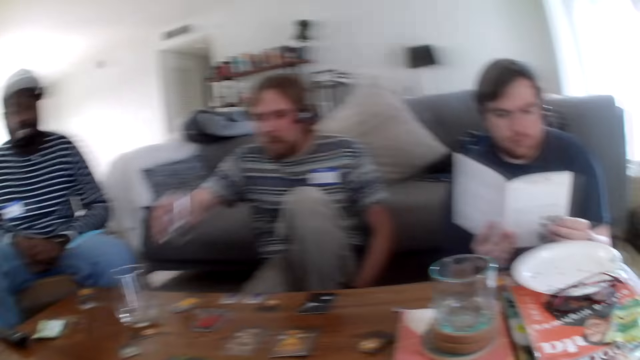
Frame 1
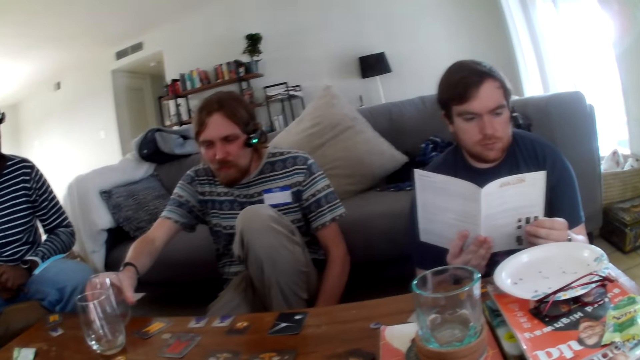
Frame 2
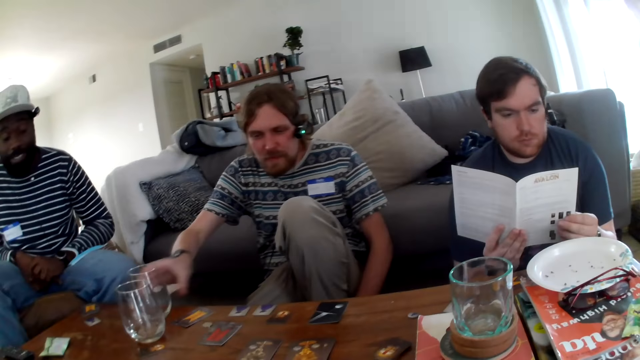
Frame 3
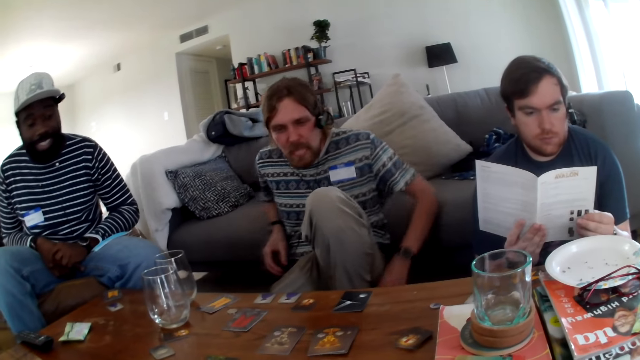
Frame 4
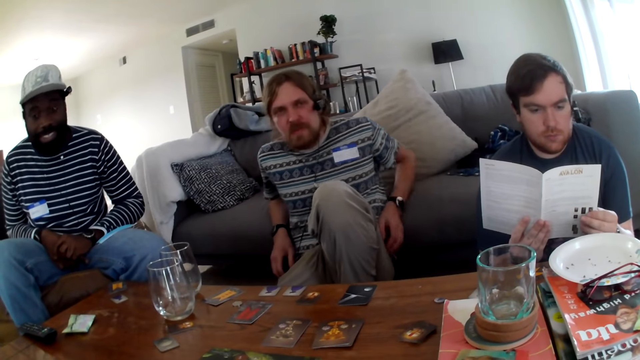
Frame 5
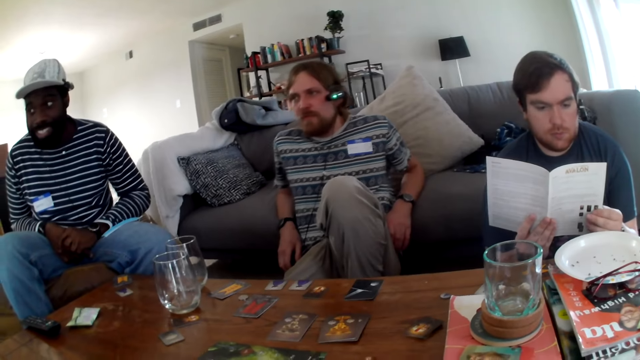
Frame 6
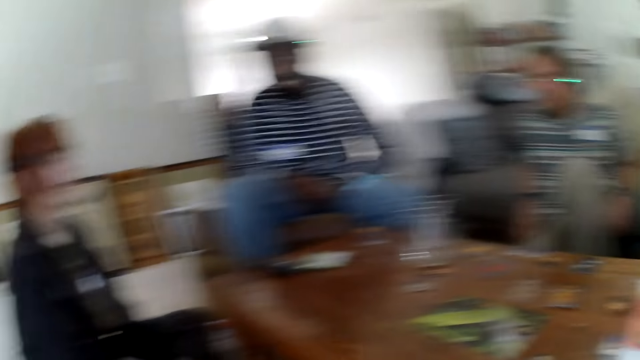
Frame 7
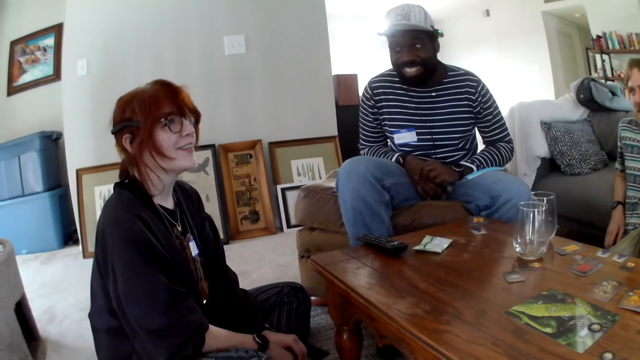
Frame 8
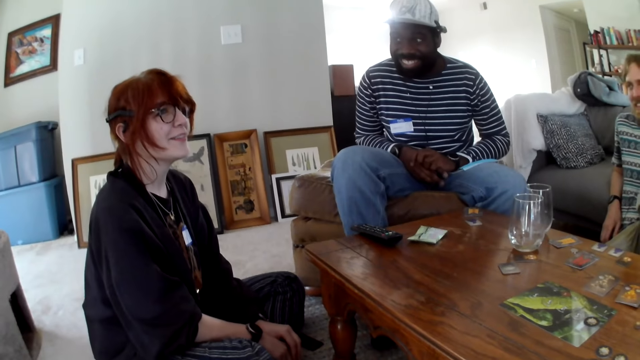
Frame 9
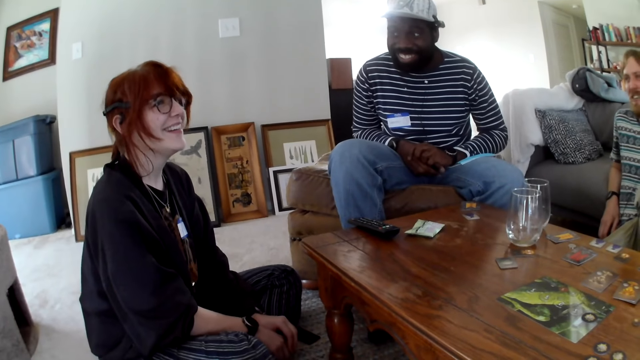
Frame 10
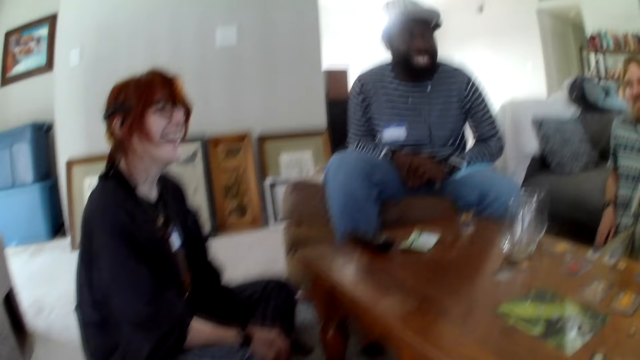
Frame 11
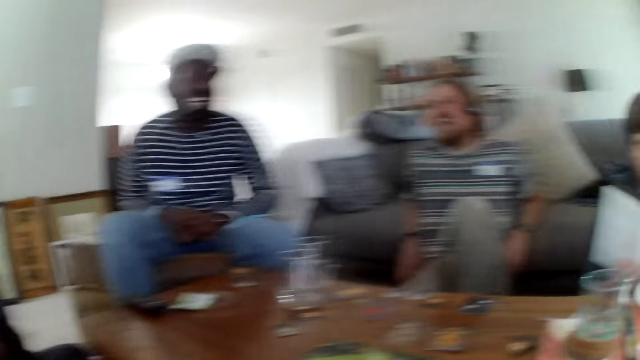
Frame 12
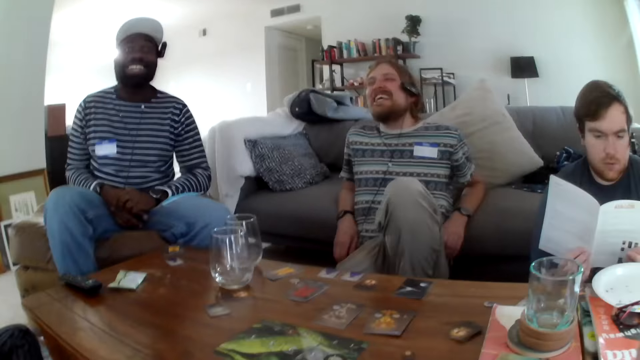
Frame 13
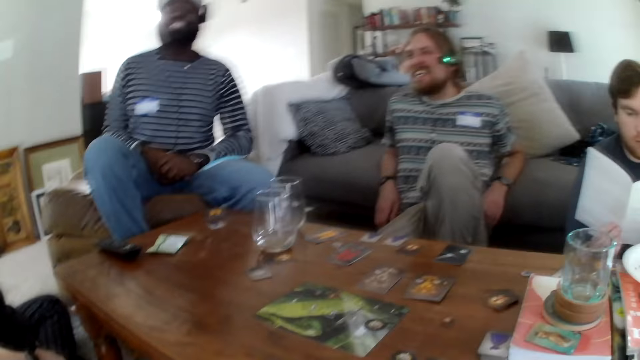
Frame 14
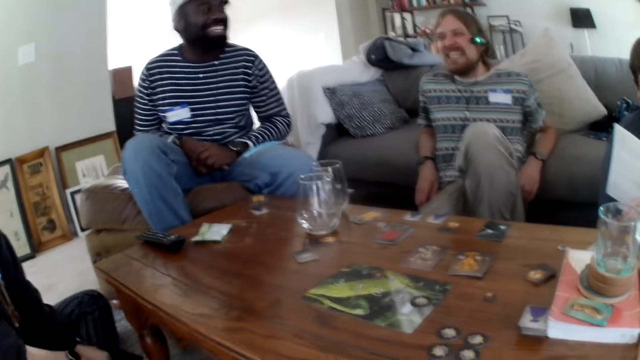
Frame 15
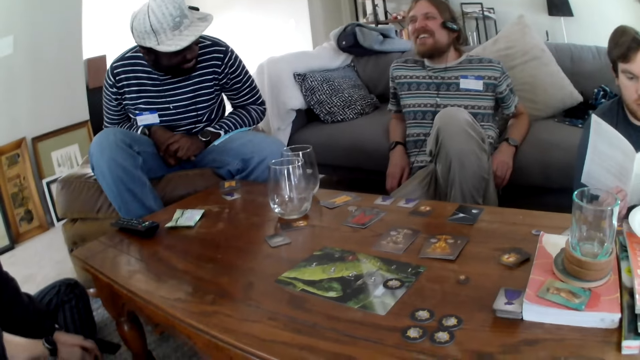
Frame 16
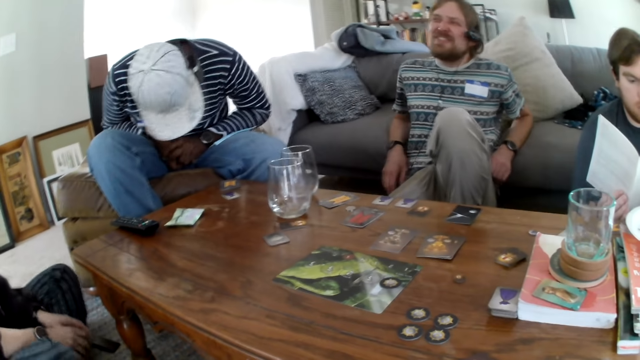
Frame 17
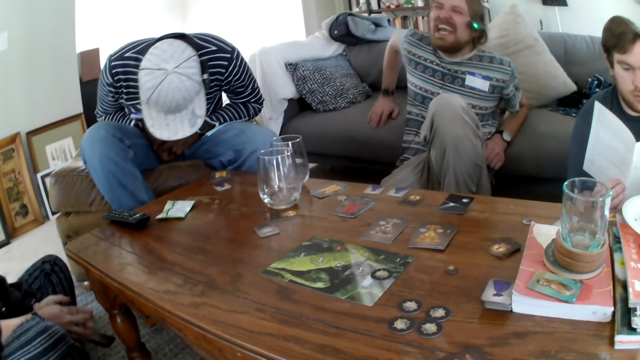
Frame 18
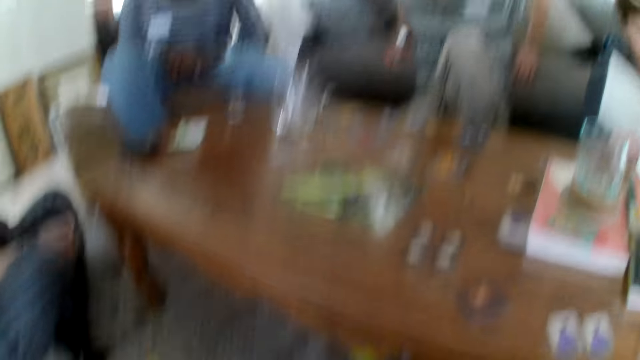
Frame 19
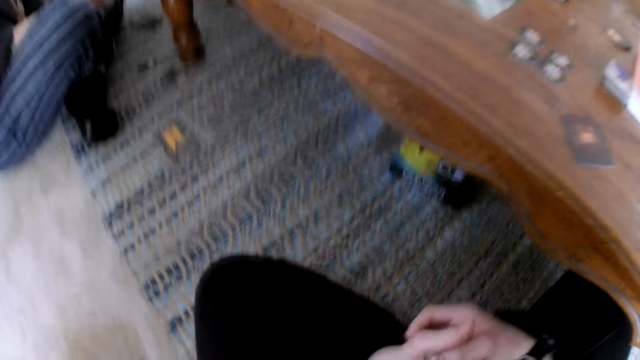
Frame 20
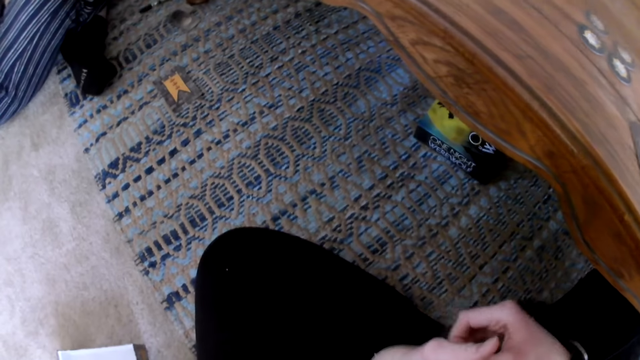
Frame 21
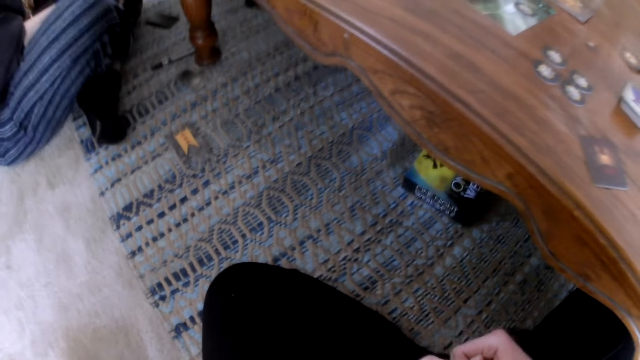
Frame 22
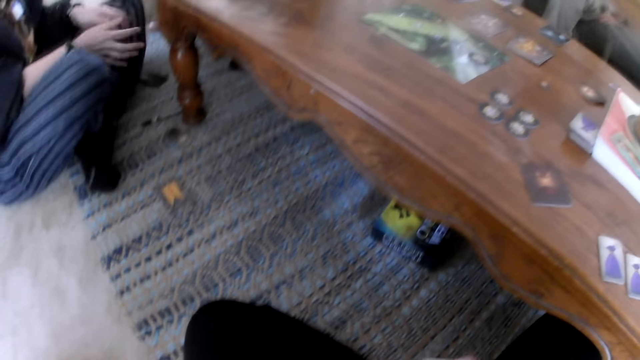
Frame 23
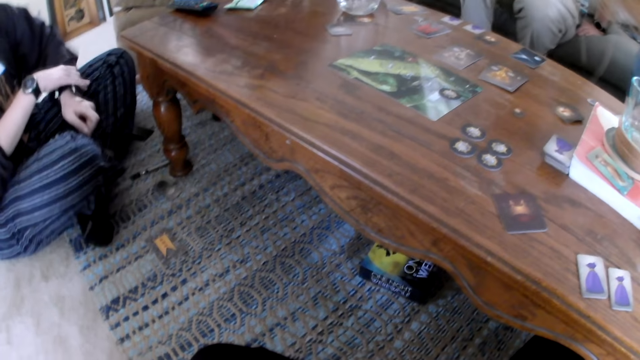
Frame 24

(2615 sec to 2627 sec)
A person talks. A man puts the glass on the table. Another person talks. The man talks. The first person talks. The camera wearer talks. The man talks. The first person laughs. The man laughs. The camera wearer laughs and scratches the hand.

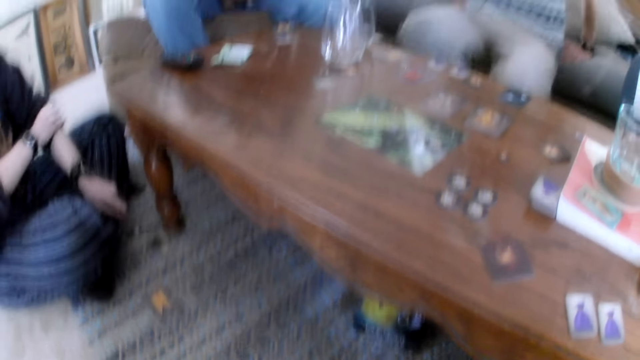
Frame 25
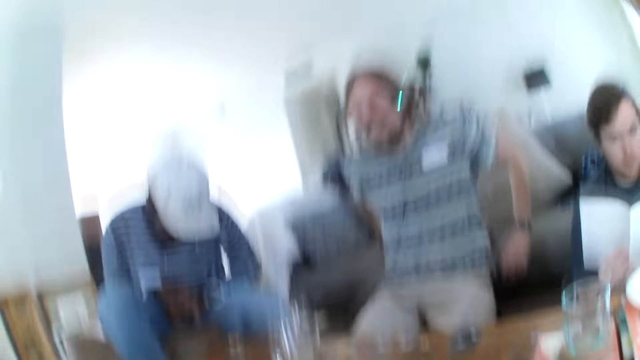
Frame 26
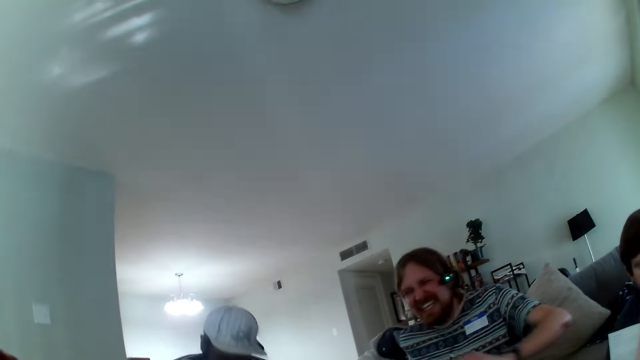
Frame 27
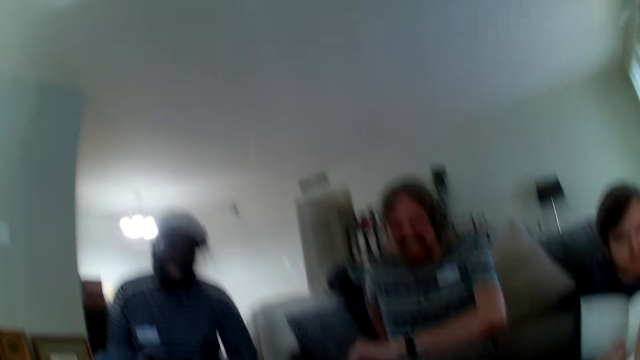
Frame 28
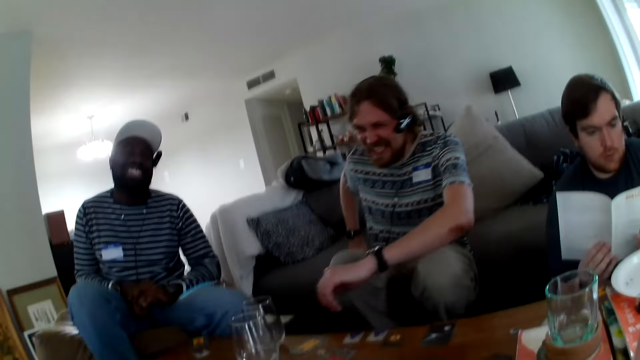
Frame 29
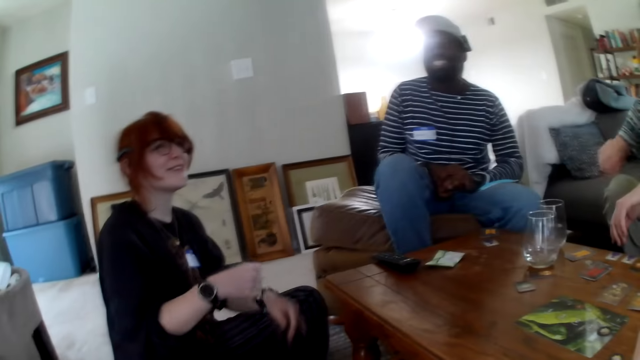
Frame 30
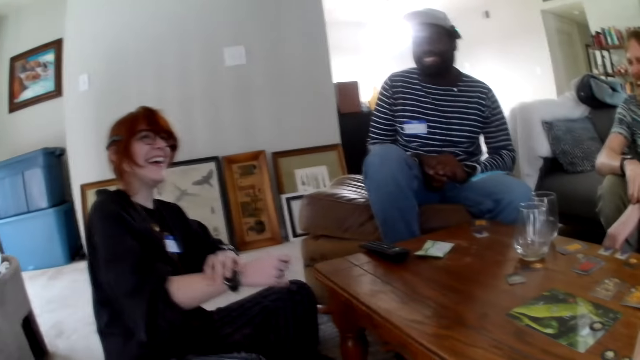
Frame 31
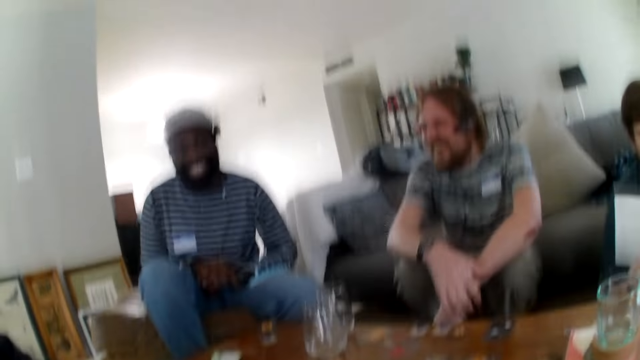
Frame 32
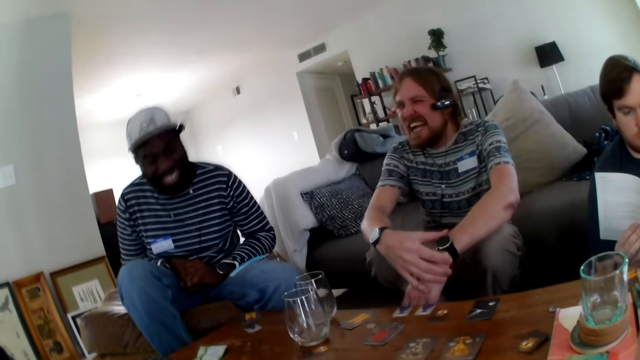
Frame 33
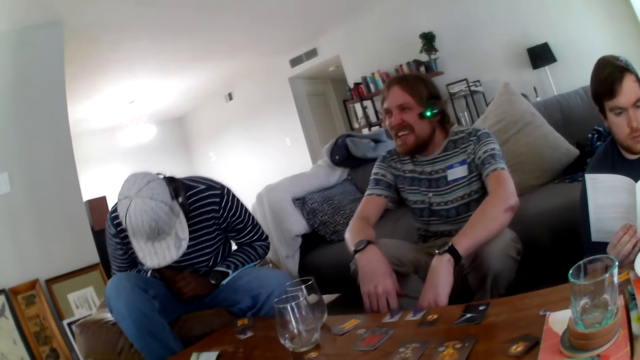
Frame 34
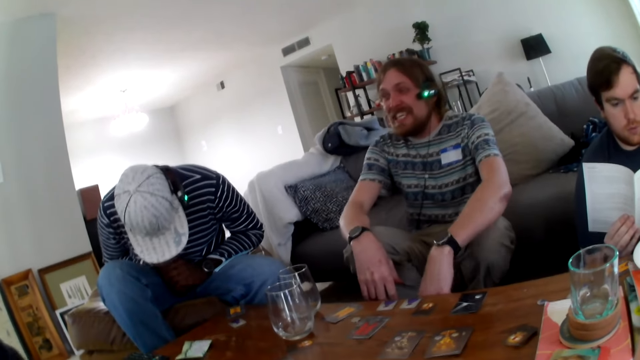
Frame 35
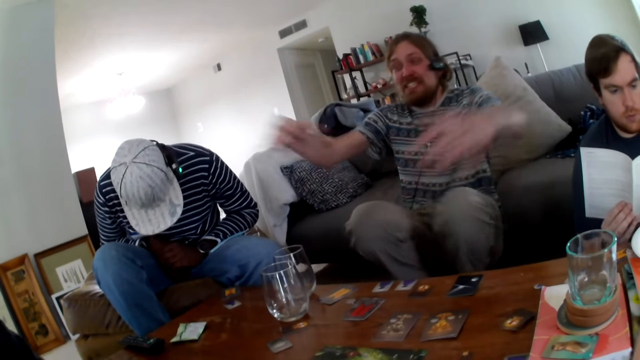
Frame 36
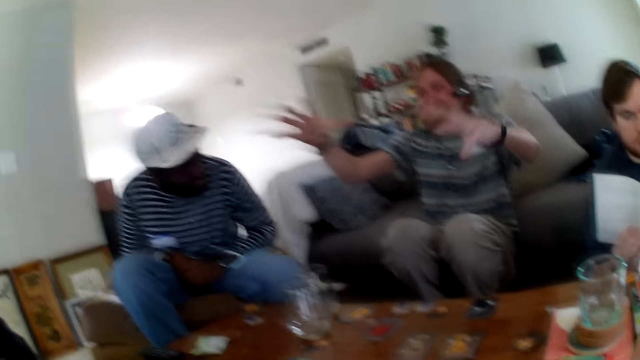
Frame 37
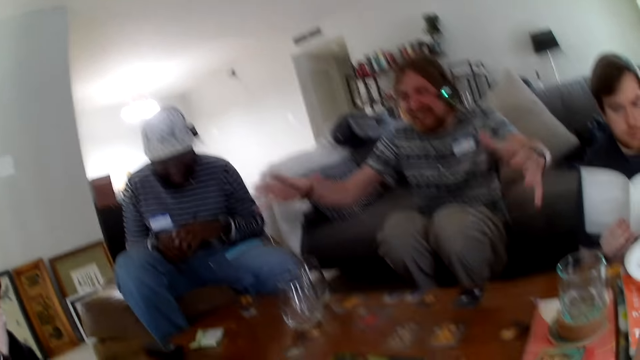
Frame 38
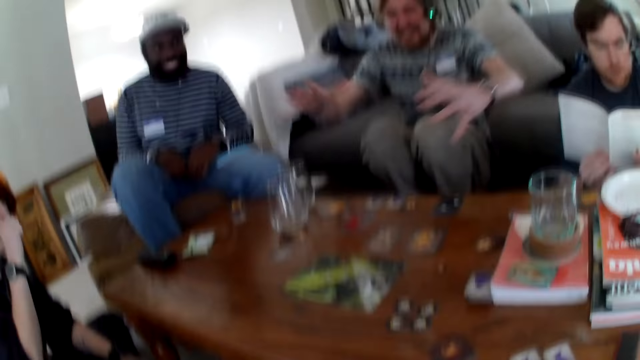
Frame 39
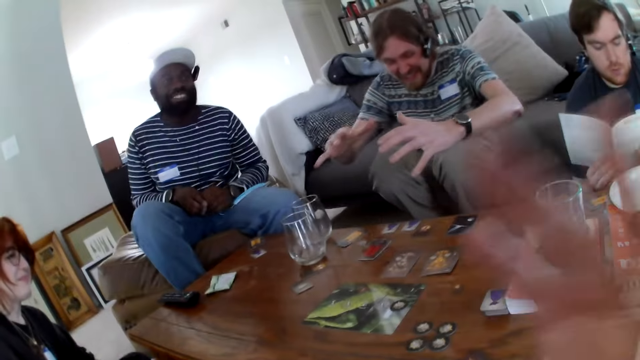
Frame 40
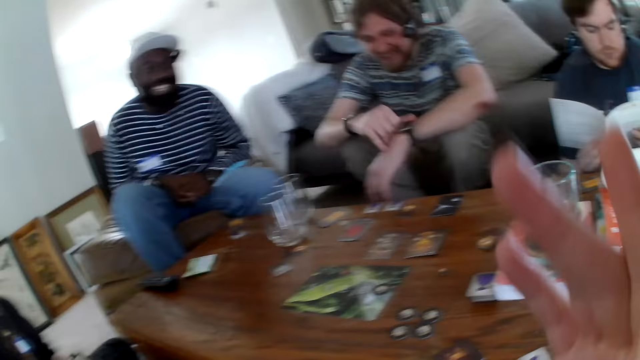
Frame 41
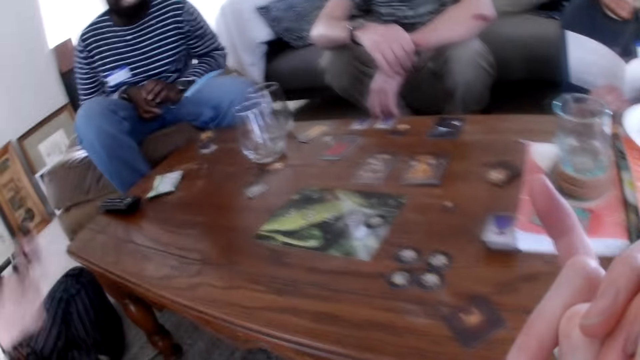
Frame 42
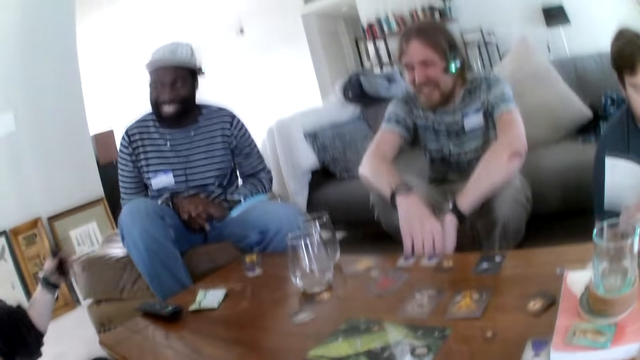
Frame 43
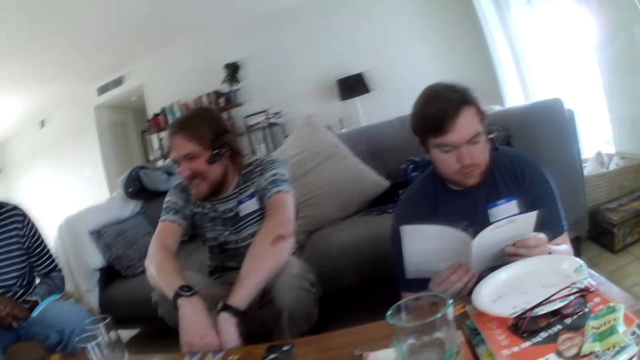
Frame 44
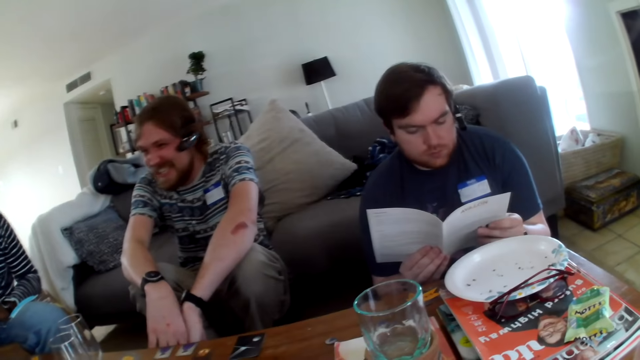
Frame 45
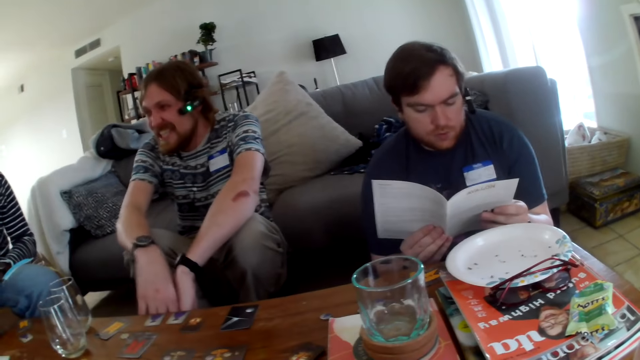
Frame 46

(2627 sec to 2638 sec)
A woman pulls the hand. A person laughs. A man sits on the sofa. The woman holds the hand. Another person laughs and talks. The camera wearer laughs. The first person laughs. A third person laughs. The first person talks. The man moves the hand. The camera wearer touches the camera. The third person talks. The second person talks. The third person laughs.
